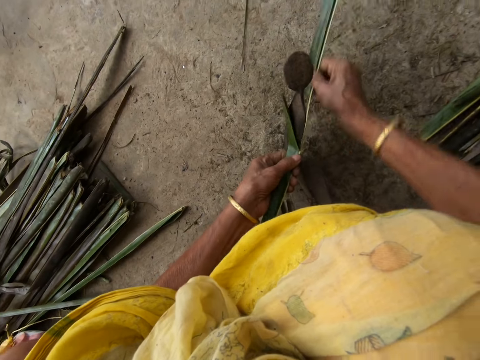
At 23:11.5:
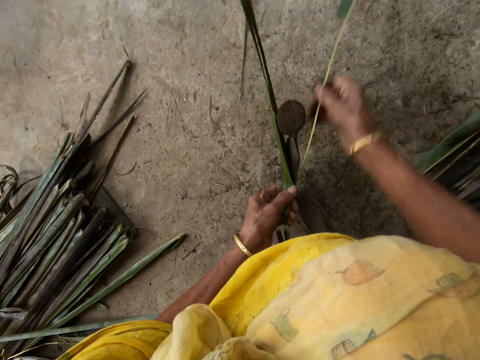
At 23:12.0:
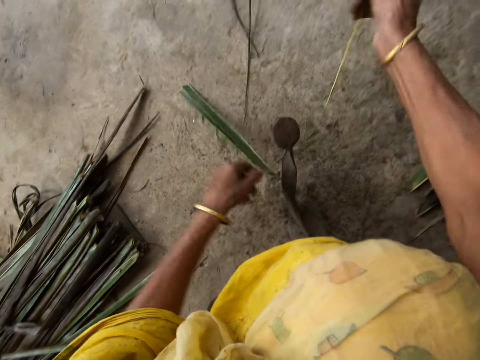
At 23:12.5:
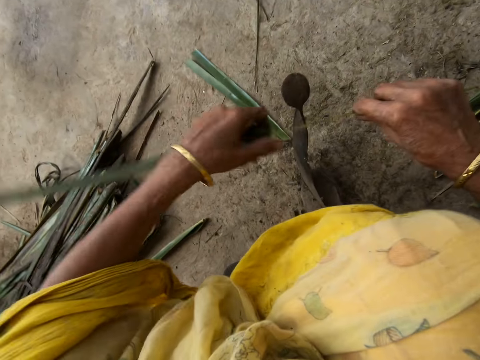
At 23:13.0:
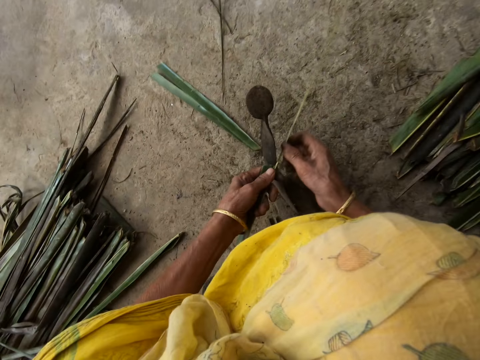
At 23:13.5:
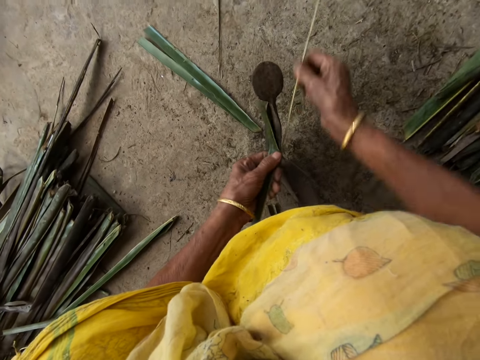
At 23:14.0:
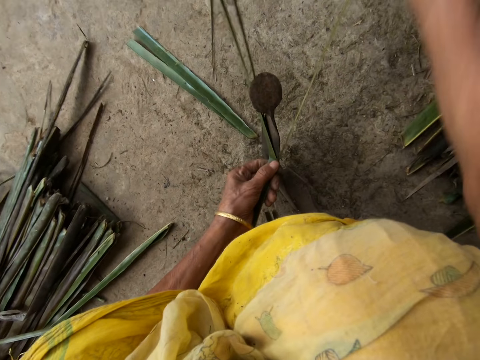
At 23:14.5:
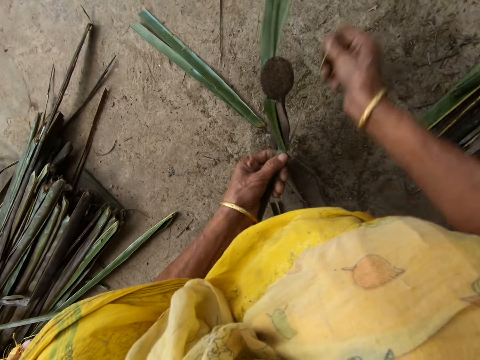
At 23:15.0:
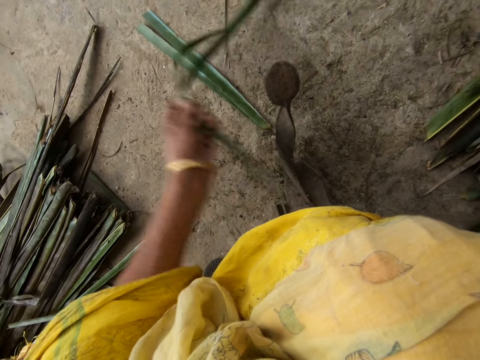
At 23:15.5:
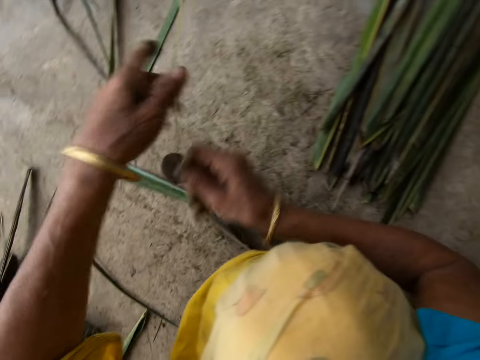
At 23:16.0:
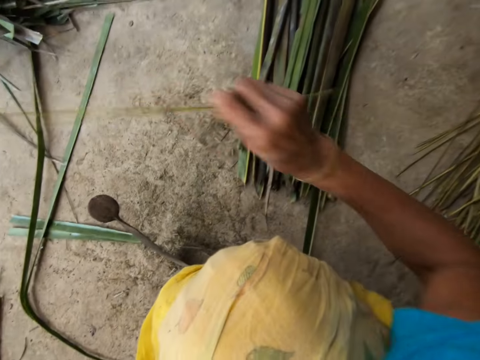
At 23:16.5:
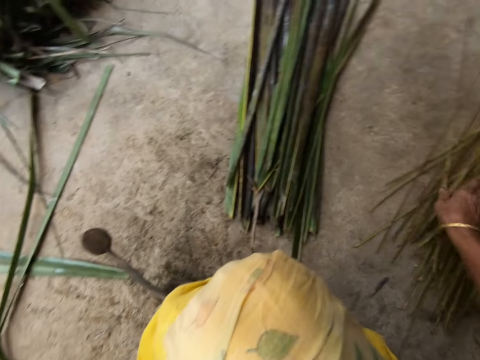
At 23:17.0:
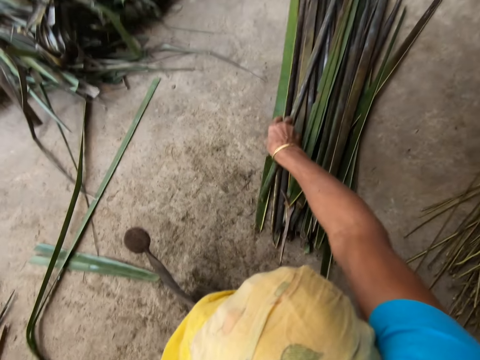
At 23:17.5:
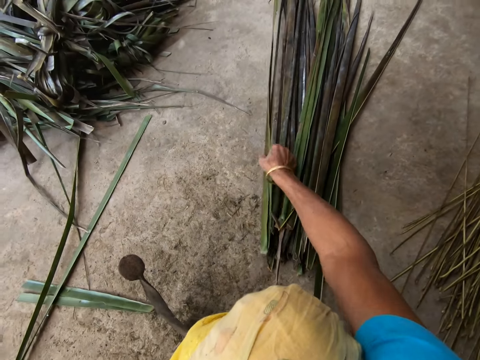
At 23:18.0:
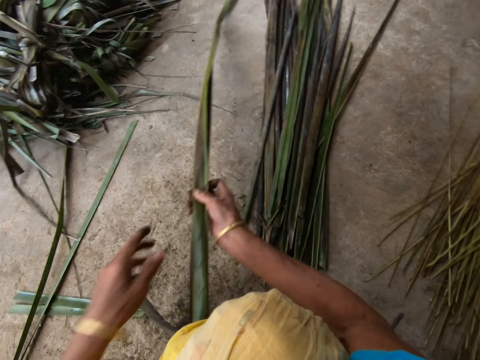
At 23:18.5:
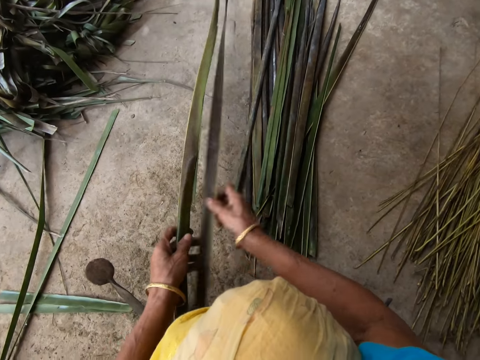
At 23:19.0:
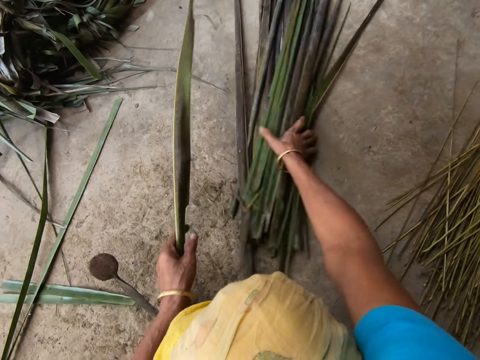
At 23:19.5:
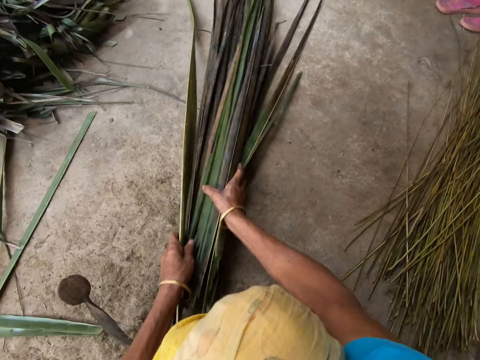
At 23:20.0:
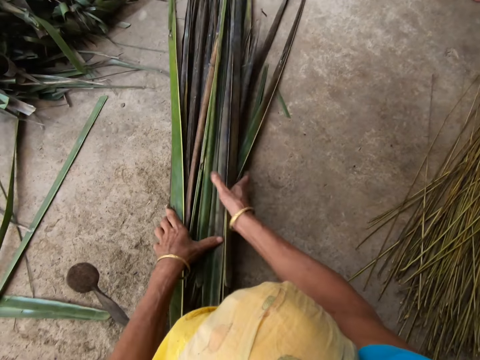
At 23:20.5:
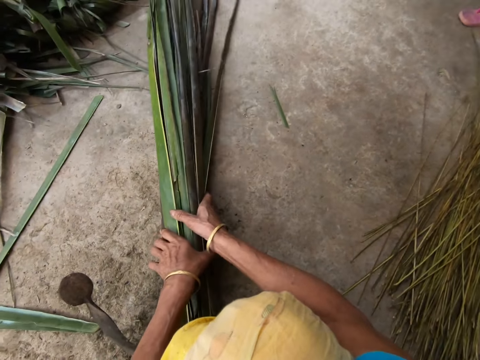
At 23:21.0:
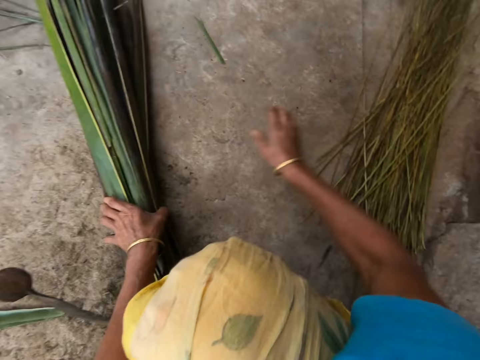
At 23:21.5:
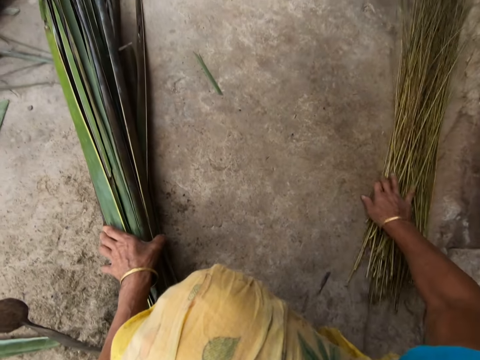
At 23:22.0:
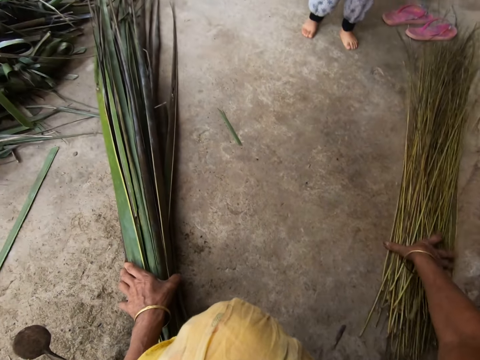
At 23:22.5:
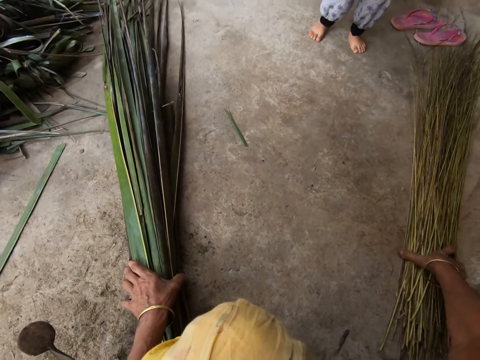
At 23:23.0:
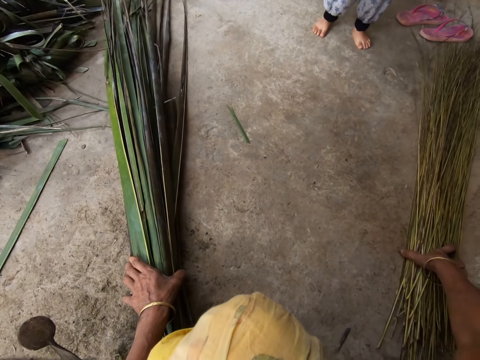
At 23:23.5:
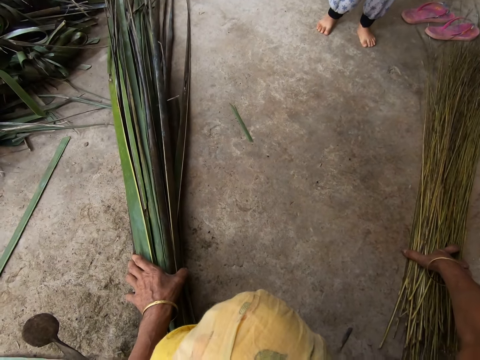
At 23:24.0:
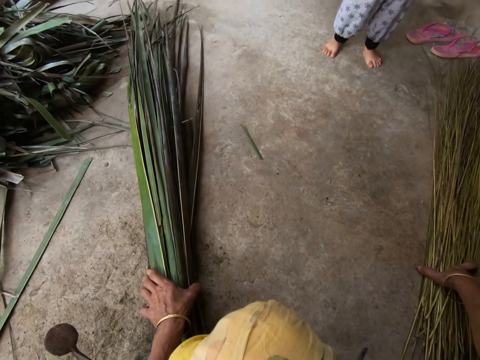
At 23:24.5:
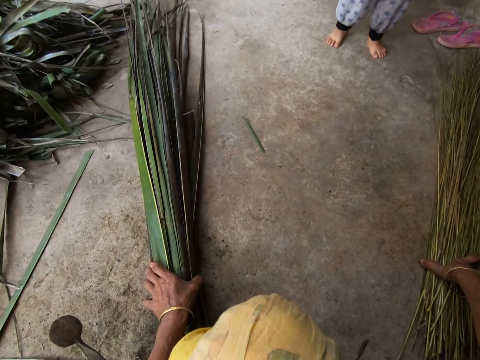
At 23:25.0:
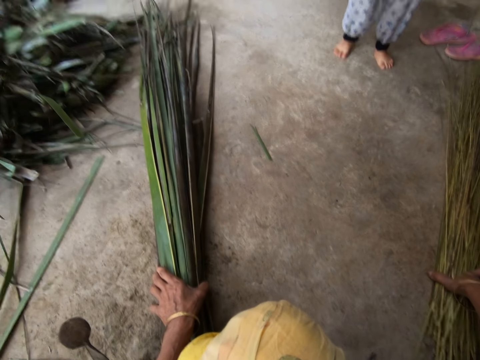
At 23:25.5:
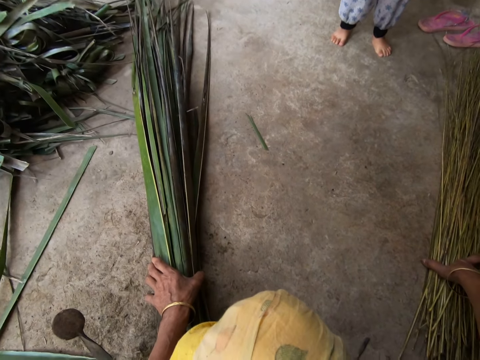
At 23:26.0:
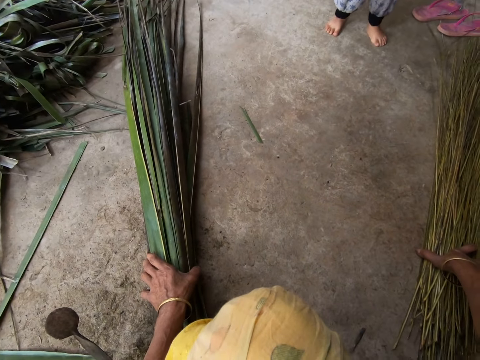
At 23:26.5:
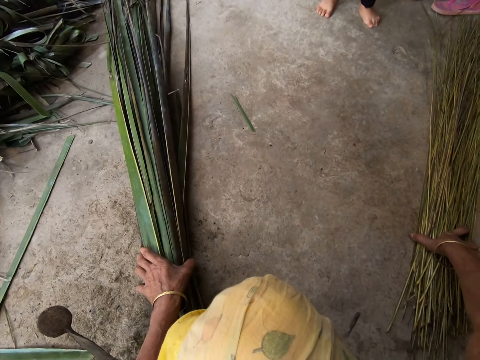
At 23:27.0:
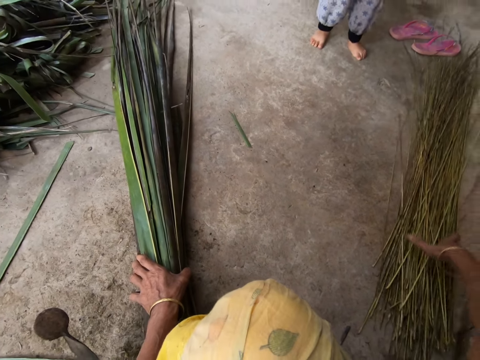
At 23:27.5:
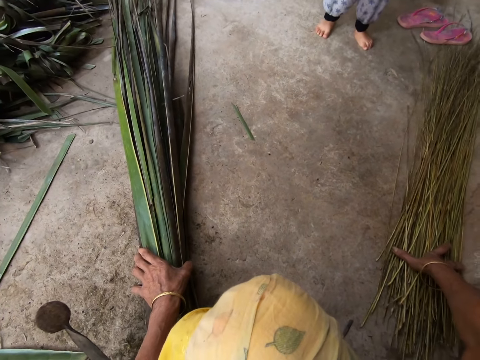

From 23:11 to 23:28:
The camera wearer pulls the midrib on the coconut leaf. She reaps the coconut leaf off the midrib on the vegetable cutter. She pulls the midrib on the coconut leaf. She drops the stick or midrib on the floor with her right hand. She picks up a leaflet or coconut leaf from the floor with her right hand. She pulls coconut leaves on the floor. She holds the leaflets with both hands. She pushes coconut leaf midribs on the floor. She interacts with a boy. She holds the coconut leaves and coconut leaf midribs.

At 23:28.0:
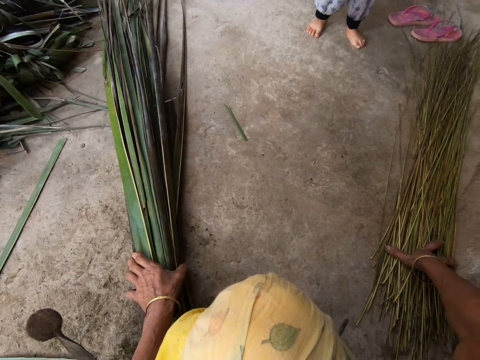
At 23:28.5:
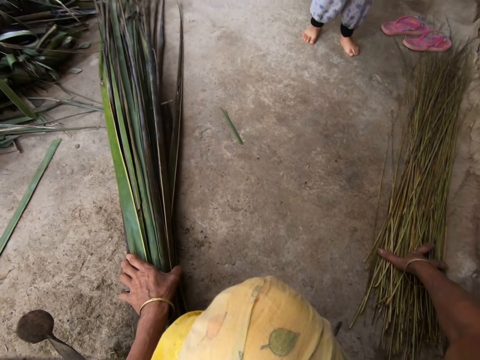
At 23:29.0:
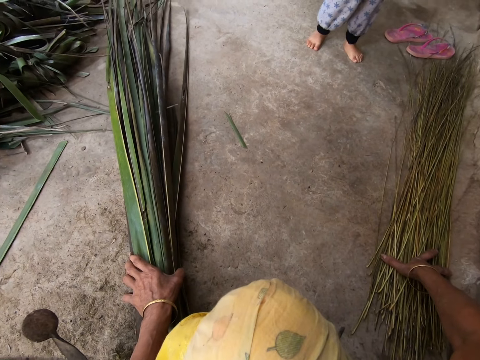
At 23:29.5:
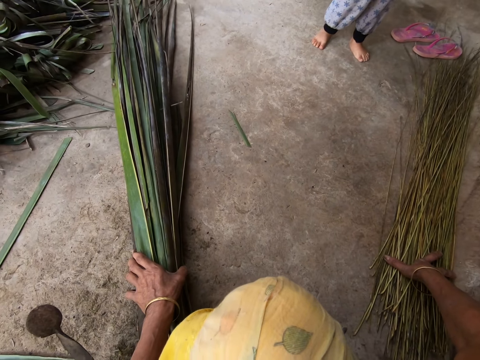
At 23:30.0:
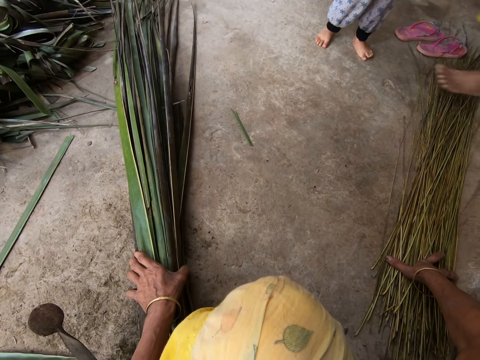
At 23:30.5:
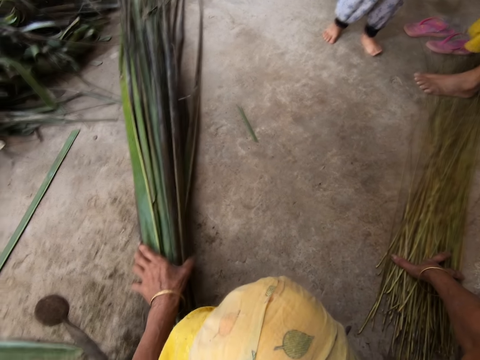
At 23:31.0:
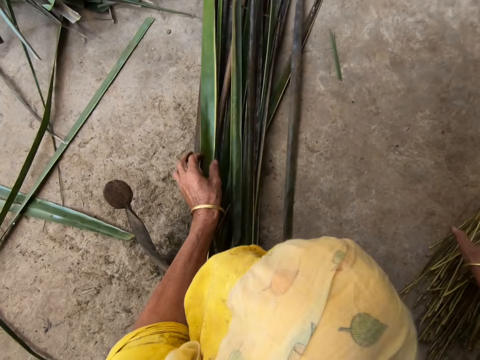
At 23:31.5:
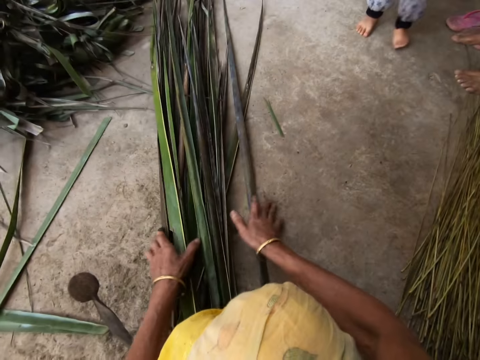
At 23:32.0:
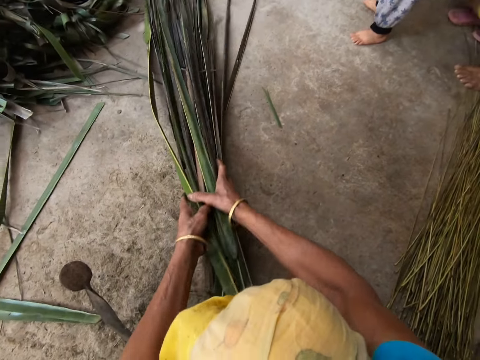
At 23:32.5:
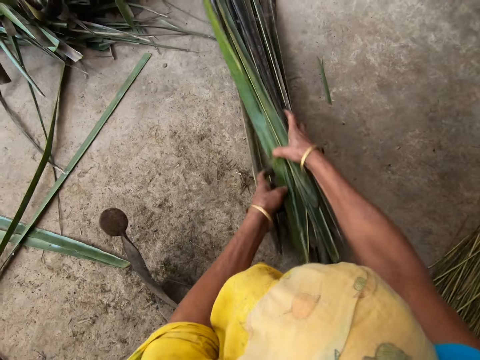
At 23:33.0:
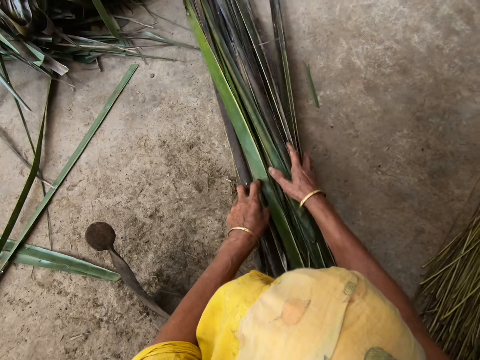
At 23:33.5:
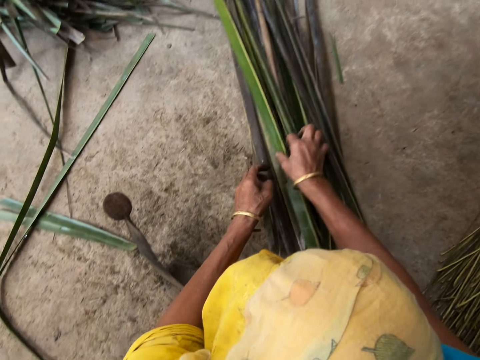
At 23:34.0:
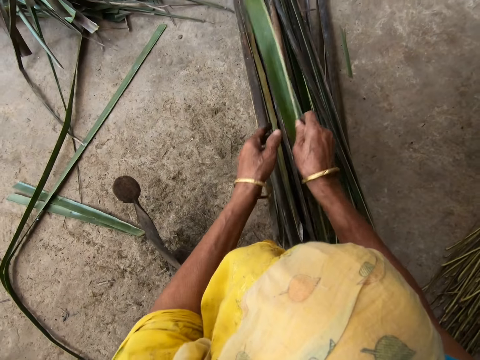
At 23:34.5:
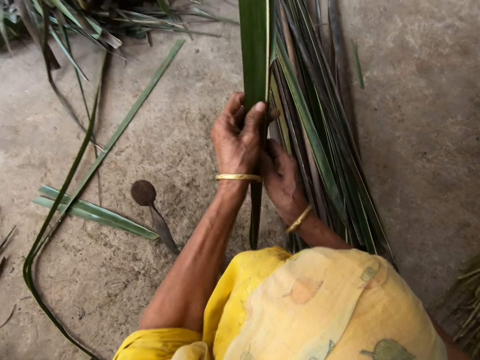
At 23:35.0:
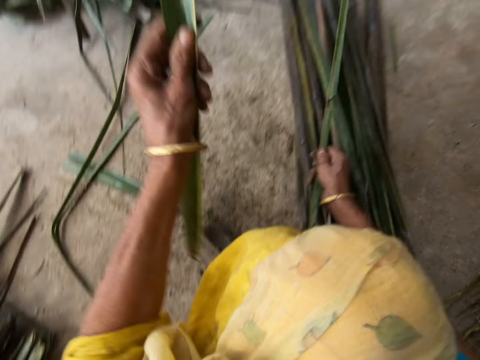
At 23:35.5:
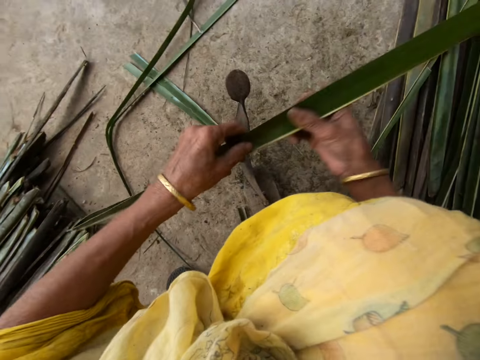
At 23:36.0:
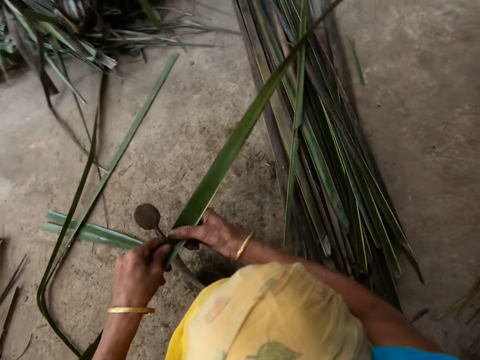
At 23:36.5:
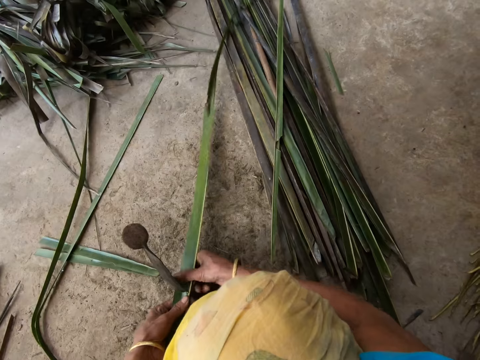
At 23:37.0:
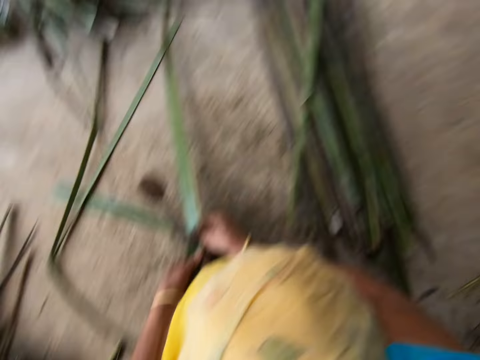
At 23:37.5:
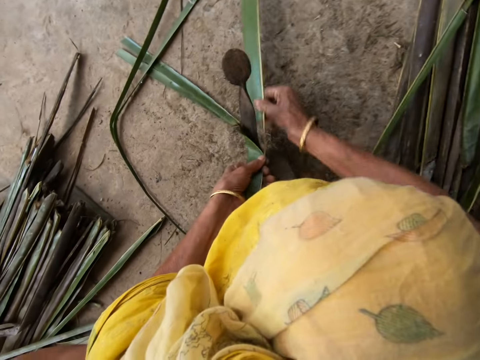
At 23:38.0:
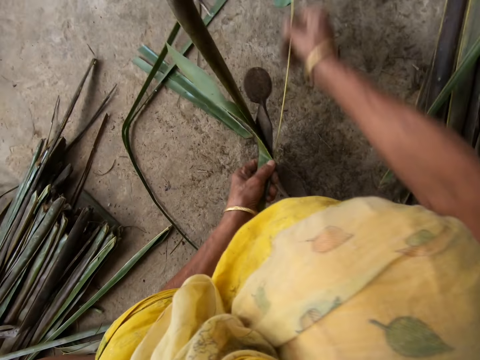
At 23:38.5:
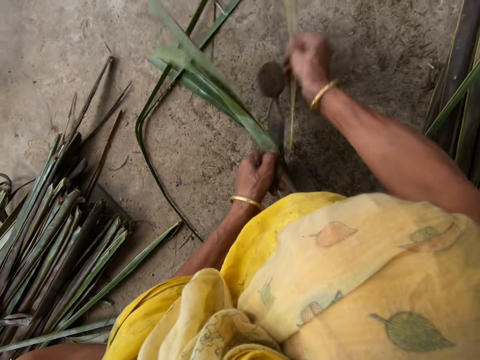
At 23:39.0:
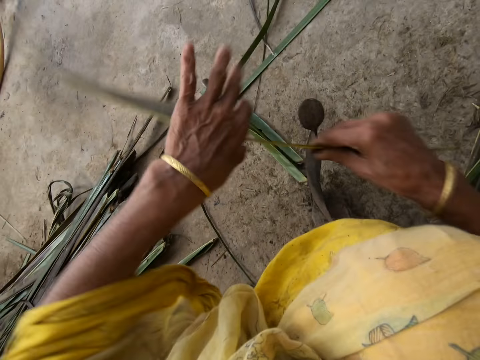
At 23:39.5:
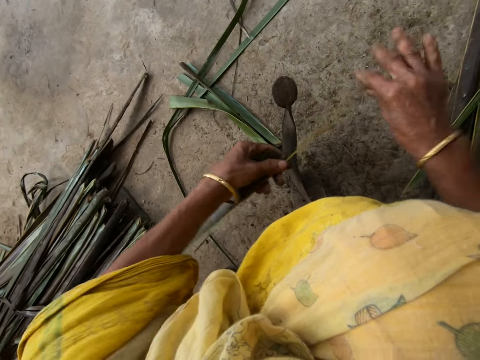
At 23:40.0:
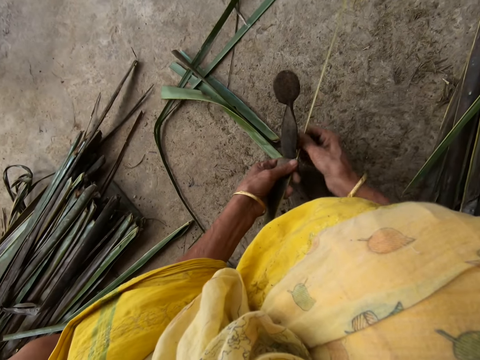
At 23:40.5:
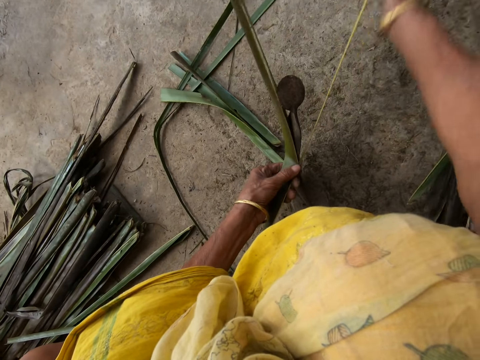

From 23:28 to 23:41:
The camera wearer pushes coconut leaves on the floor. She picks up a leaflet or coconut leaf from the floor with her right hand. She trims the leaflet from a stick or midrib with the sharp-edged iron rod on the floor. She pulls the midrib on the coconut leaf. She reaps the coconut leaf off the midrib on the vegetable cutter. She pulls the midrib on the coconut leaf.
